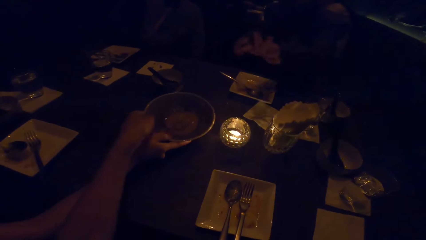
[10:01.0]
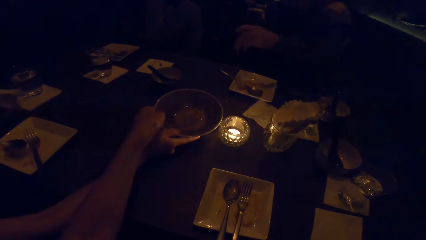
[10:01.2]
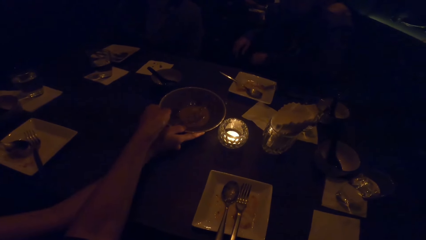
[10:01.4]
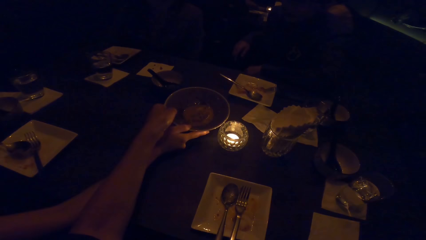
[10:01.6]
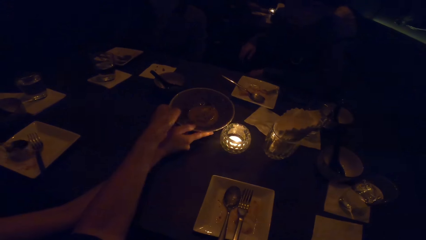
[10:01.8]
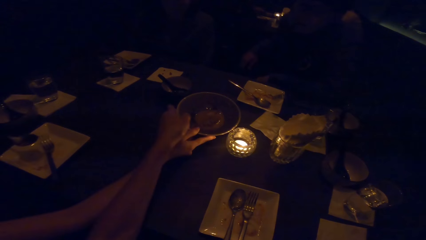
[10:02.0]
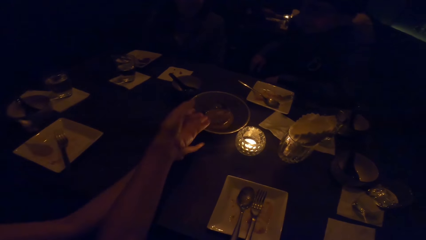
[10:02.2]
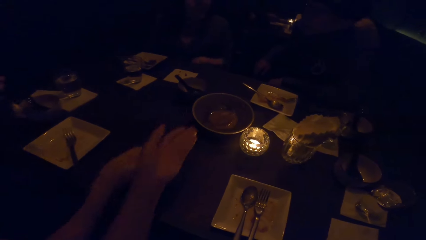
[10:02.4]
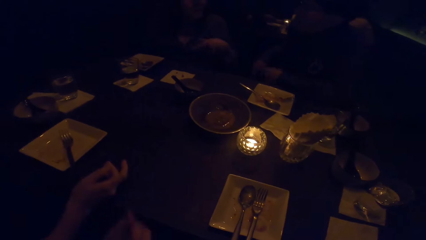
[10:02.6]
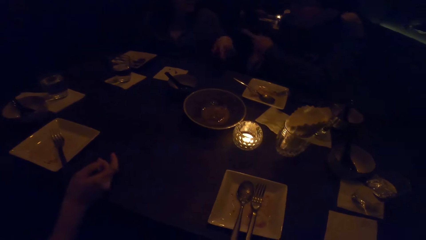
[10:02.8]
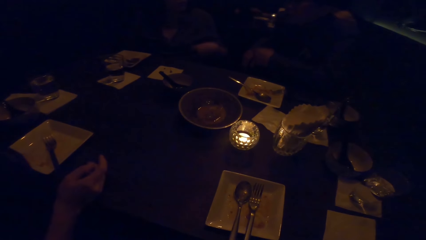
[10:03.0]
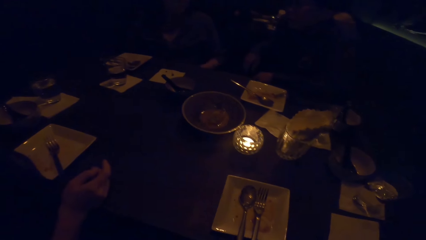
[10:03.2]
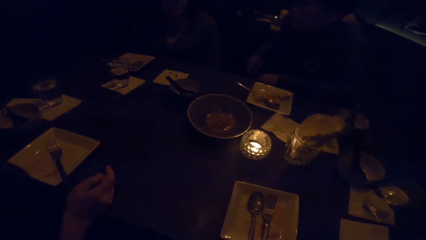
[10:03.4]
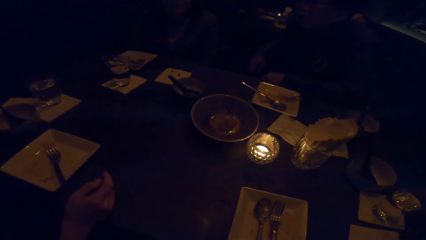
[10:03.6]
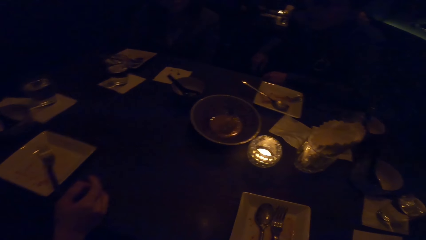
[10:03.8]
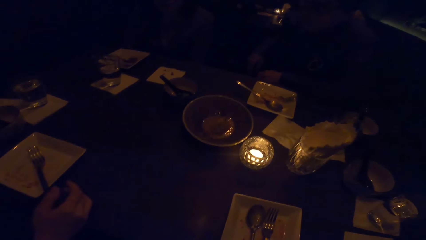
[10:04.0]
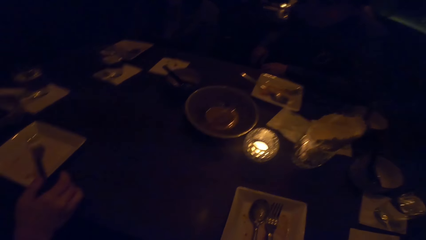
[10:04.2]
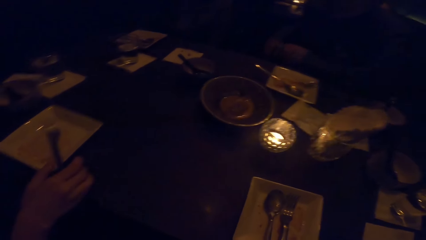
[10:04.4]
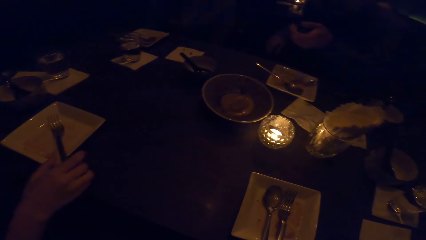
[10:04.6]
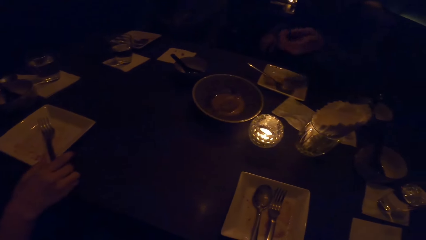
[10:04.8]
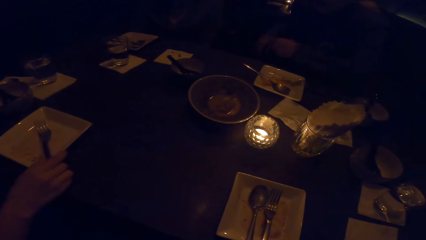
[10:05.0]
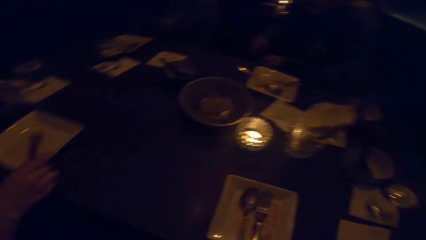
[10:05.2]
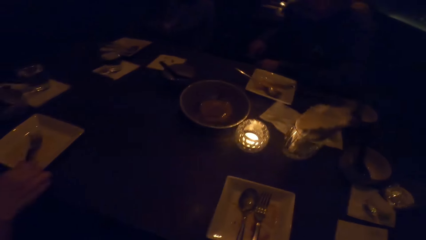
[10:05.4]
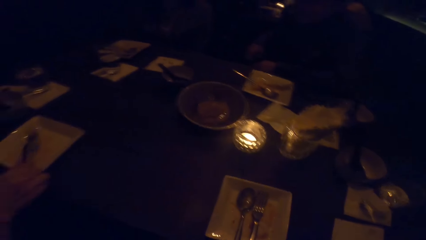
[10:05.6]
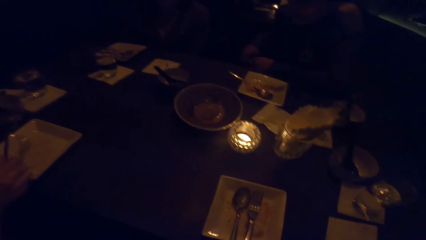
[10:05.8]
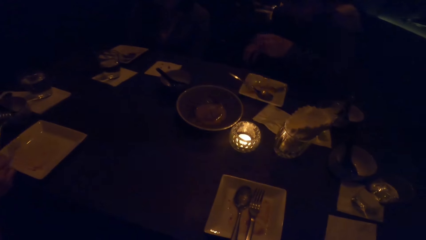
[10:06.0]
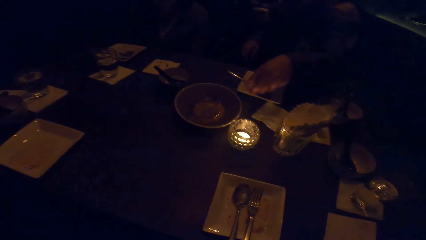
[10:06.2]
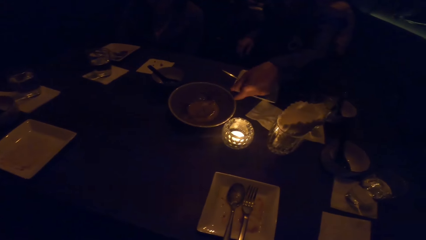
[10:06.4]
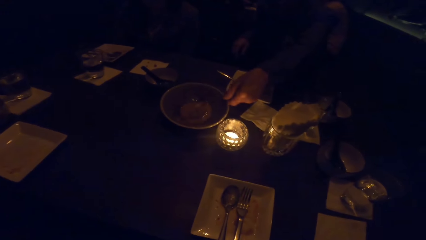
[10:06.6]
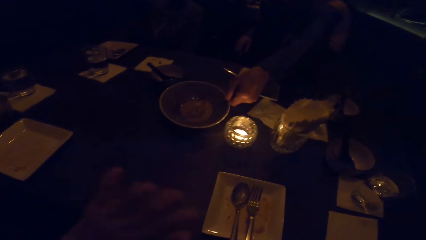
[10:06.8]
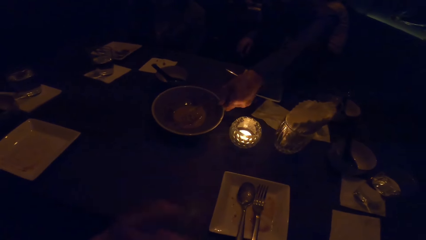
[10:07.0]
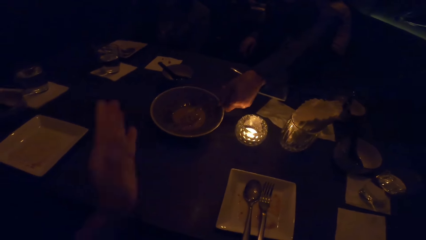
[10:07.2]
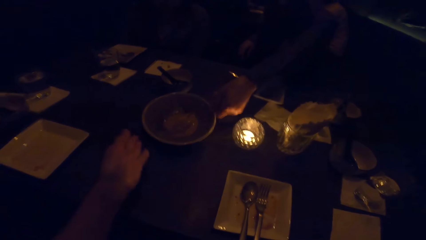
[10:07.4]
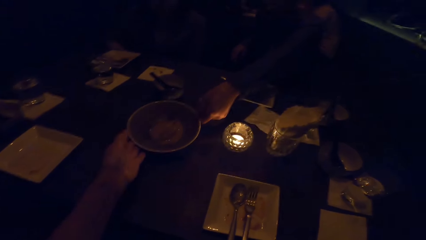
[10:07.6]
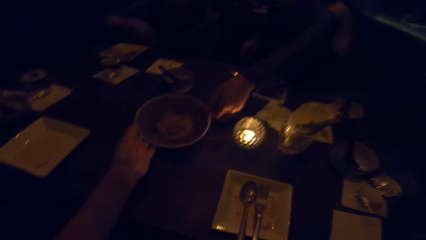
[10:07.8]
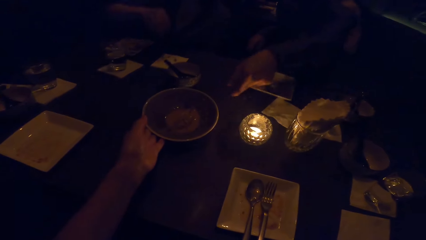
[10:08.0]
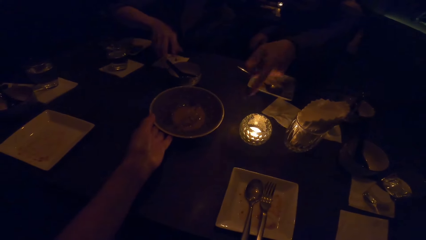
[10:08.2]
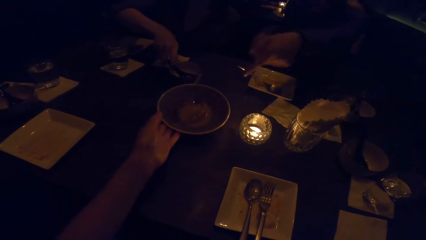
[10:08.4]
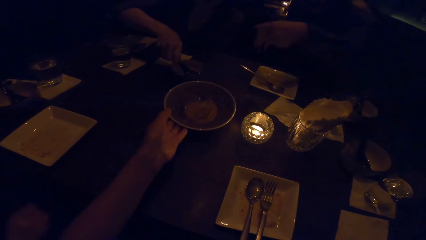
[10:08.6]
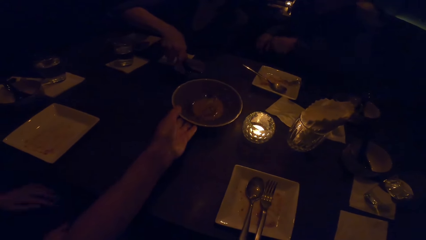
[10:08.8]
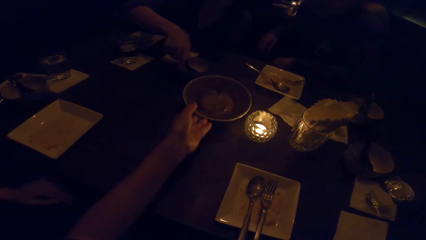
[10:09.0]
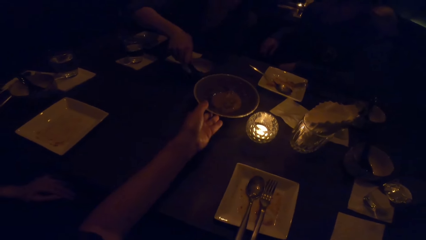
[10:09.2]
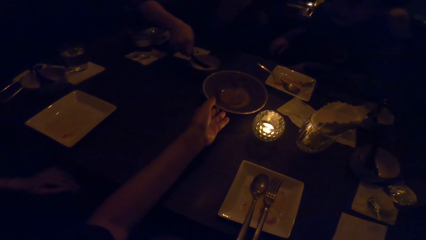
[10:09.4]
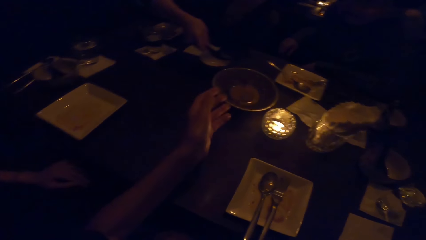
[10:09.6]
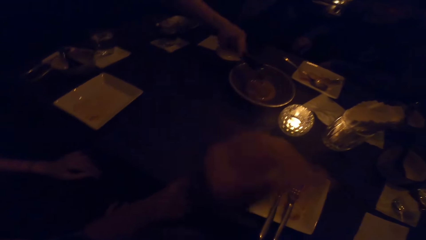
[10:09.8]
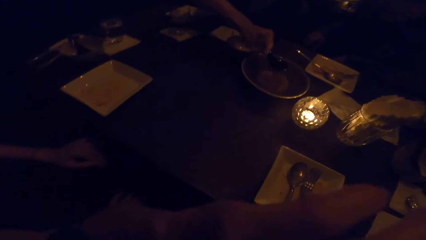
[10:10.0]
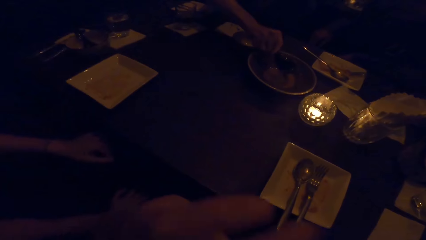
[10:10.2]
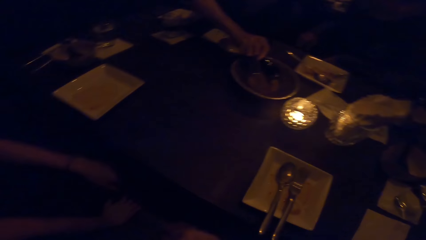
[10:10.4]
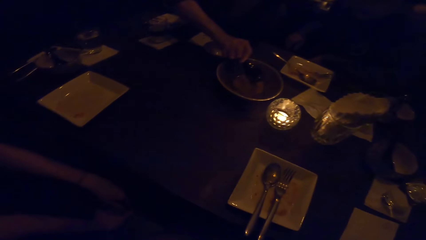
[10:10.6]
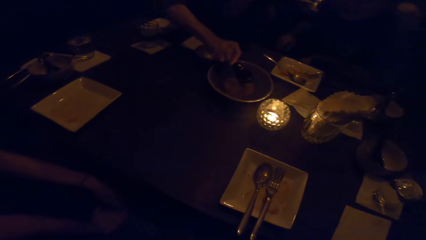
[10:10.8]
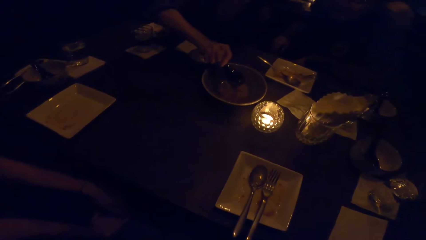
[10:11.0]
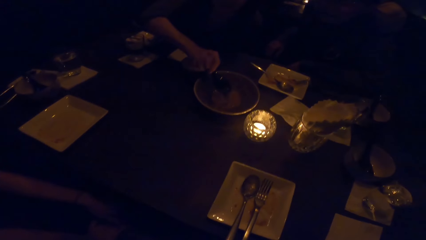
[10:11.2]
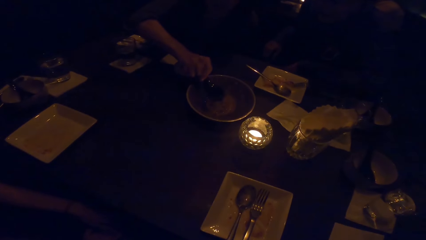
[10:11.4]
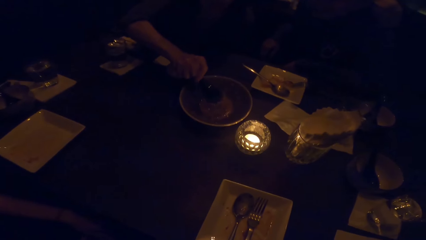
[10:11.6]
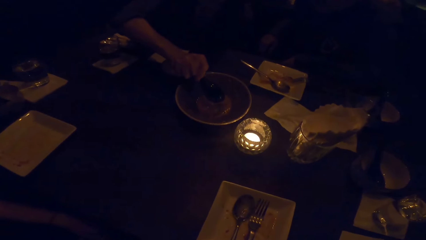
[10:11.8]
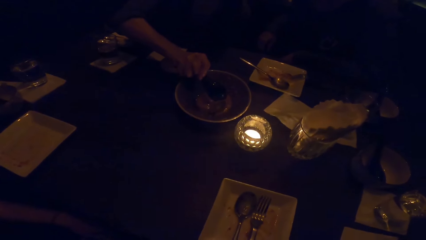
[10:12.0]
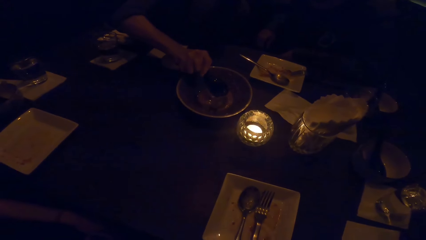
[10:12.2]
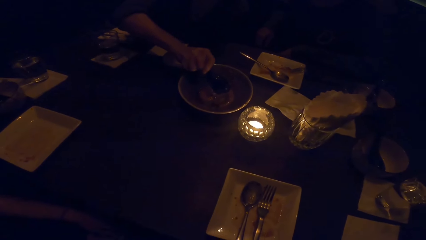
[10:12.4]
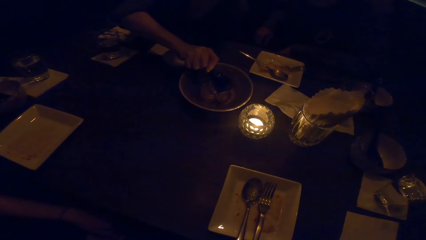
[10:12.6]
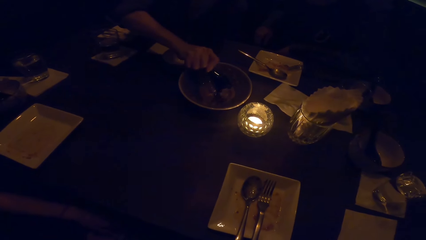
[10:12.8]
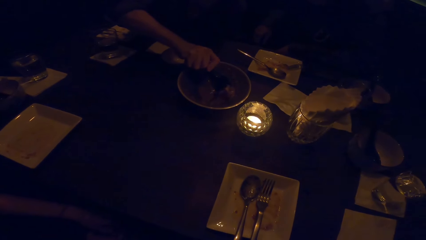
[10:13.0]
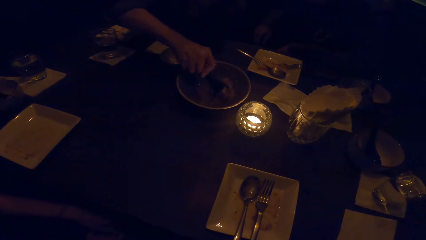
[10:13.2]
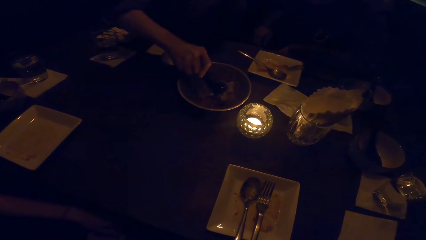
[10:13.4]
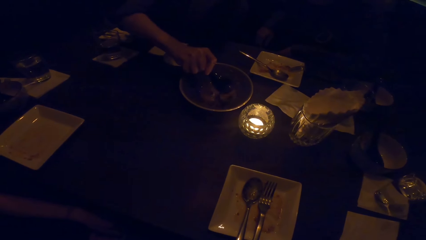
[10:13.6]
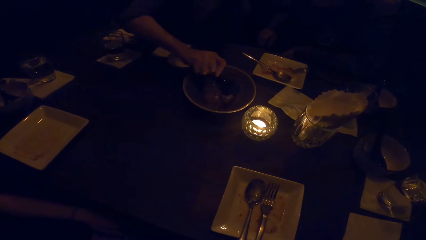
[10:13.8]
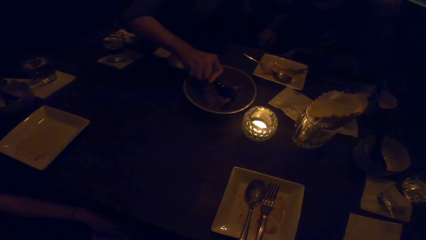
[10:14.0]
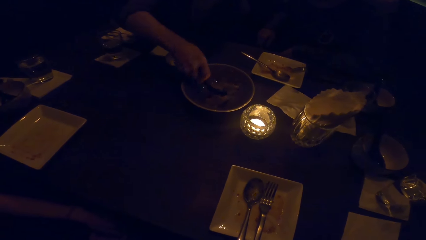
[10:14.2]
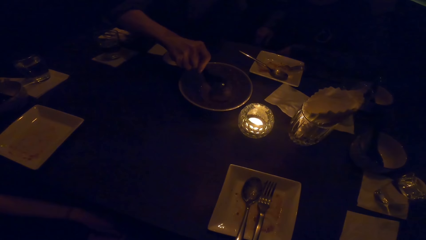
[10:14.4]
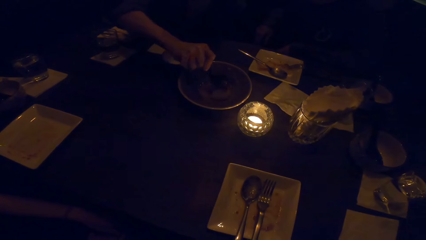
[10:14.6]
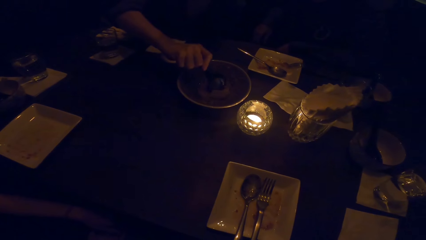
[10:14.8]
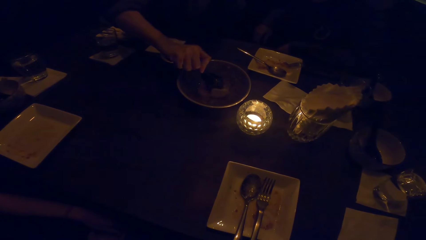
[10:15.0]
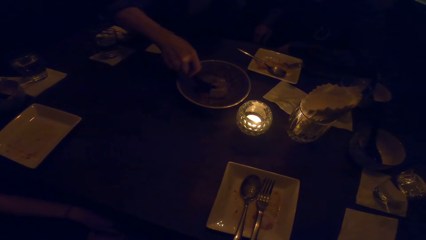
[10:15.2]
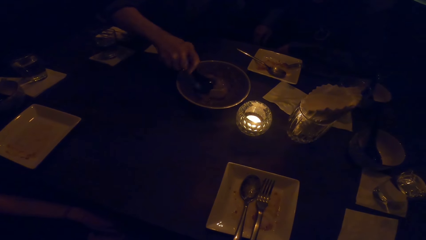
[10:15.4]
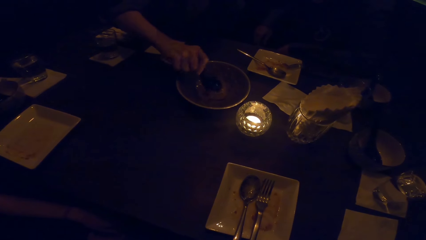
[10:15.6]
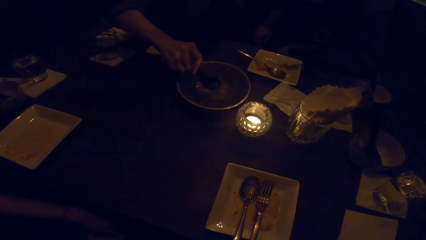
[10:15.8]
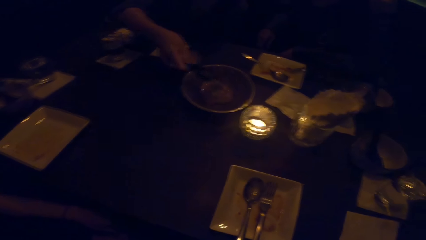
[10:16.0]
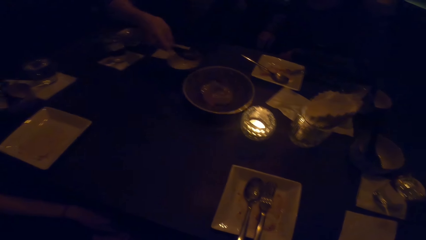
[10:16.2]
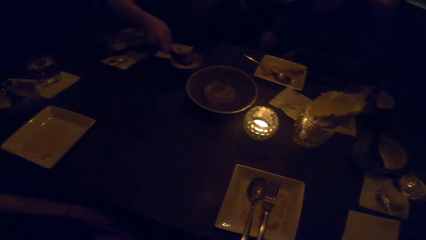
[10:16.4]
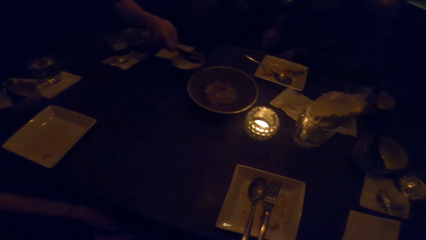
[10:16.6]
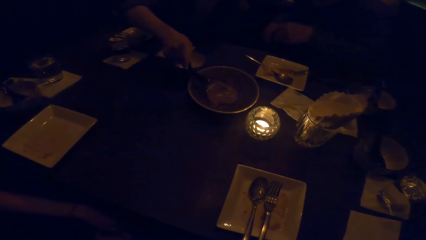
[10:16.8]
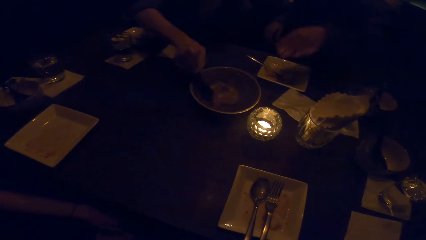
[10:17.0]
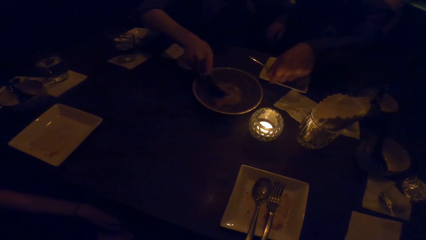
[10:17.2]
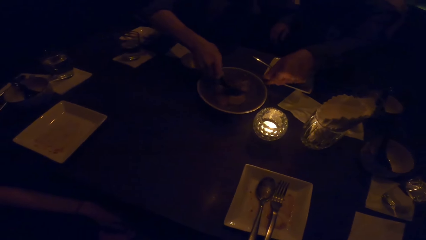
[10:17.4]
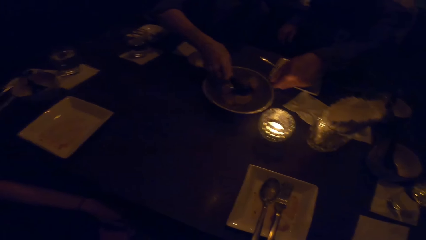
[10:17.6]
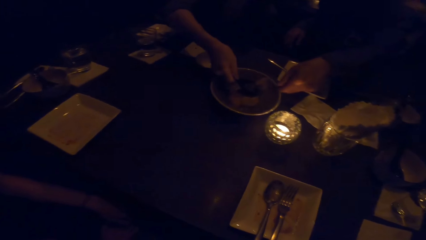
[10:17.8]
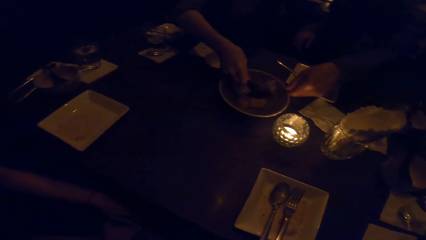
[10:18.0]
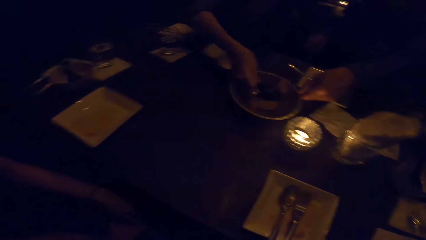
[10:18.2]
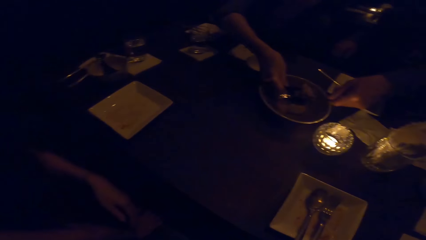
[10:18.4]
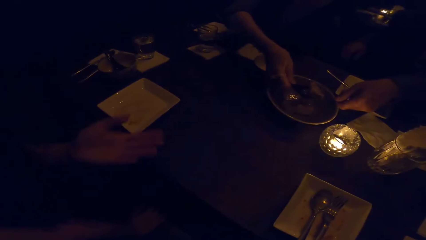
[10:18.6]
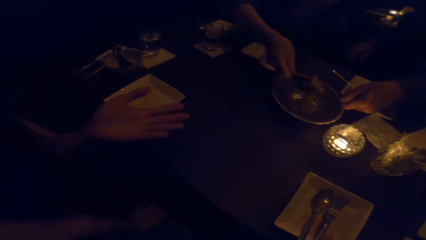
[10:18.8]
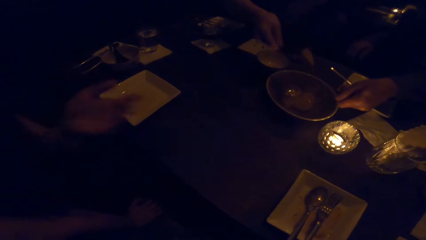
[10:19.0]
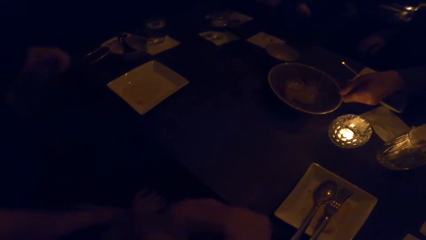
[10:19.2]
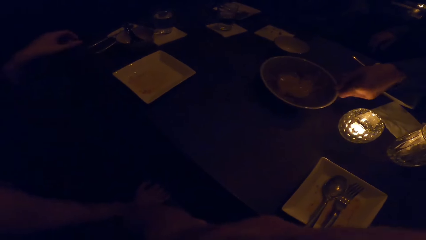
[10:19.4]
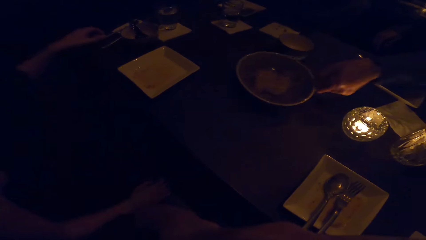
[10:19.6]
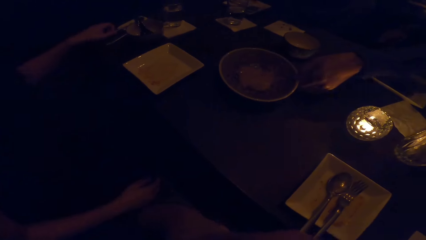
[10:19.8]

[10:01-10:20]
A person pushes a plate. The camera wearer holds the plate on a table and leaves the plate on the table. They look at the table. Another person pushes the plate. The camera wearer pushes the bowl with the left hand. A third person takes food from the plate. The camera wearer looks at the table. The second person holds the plate.
